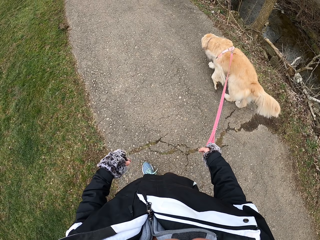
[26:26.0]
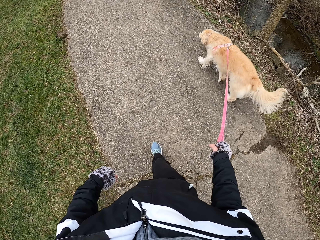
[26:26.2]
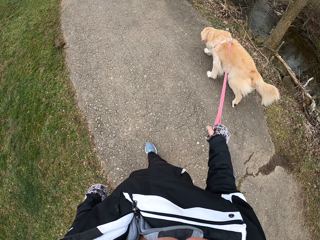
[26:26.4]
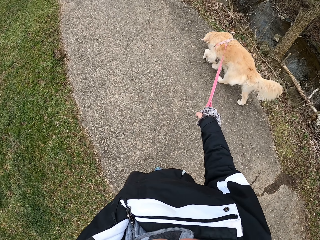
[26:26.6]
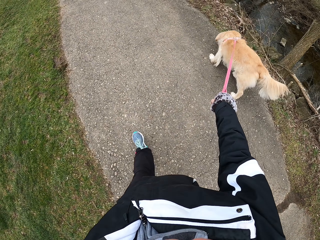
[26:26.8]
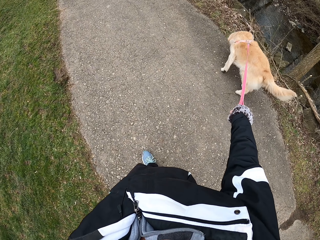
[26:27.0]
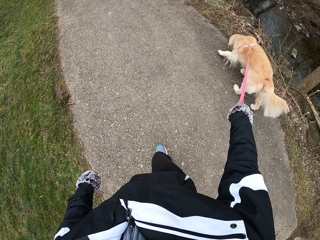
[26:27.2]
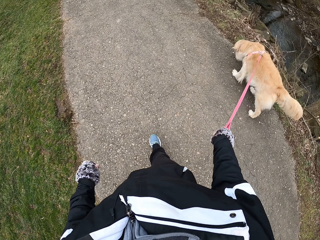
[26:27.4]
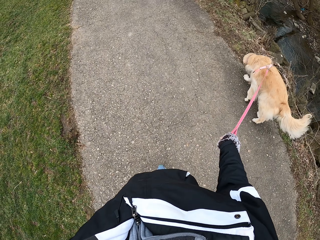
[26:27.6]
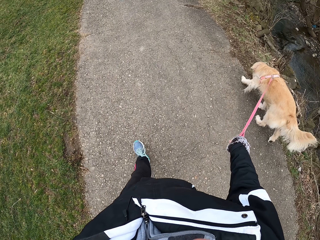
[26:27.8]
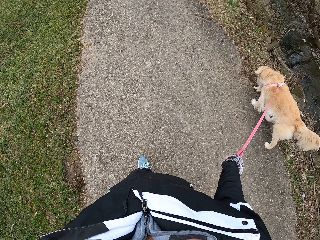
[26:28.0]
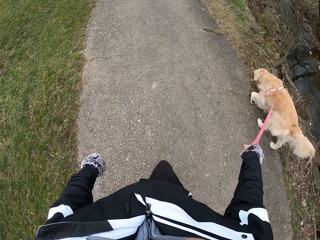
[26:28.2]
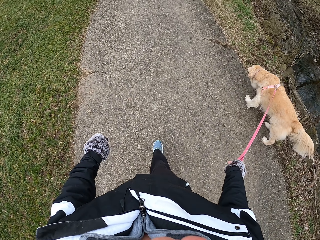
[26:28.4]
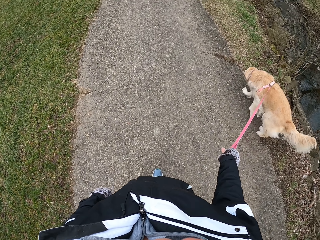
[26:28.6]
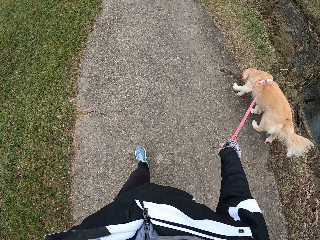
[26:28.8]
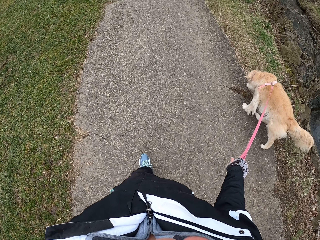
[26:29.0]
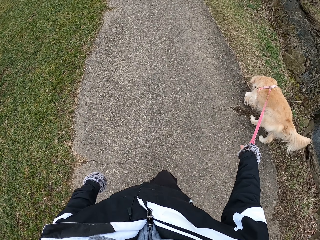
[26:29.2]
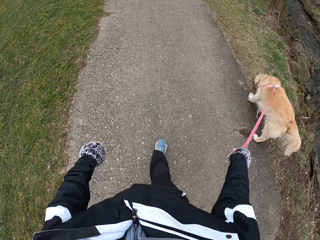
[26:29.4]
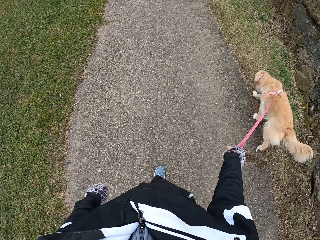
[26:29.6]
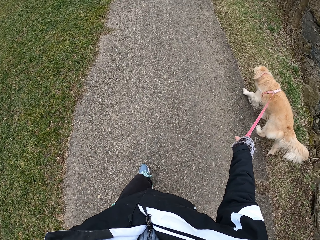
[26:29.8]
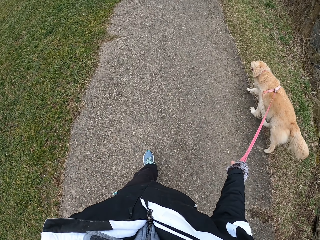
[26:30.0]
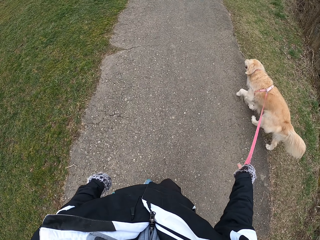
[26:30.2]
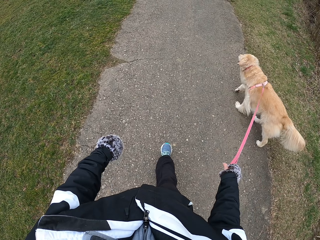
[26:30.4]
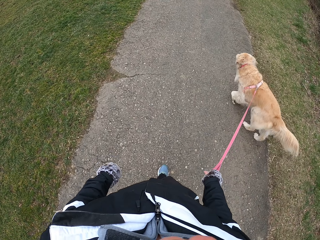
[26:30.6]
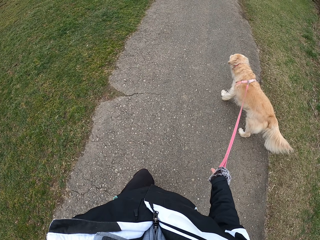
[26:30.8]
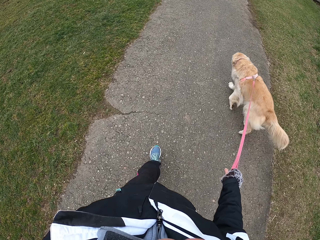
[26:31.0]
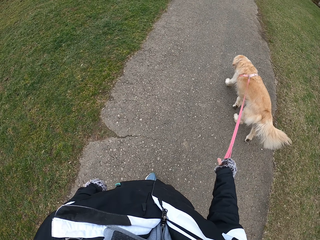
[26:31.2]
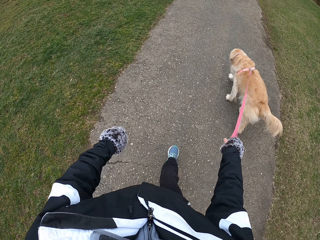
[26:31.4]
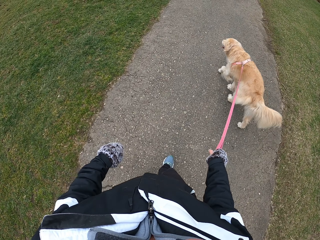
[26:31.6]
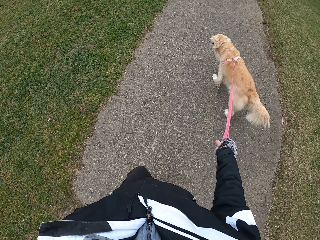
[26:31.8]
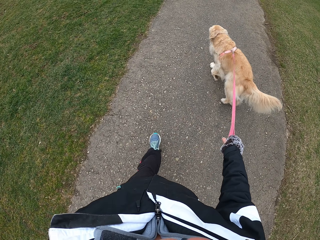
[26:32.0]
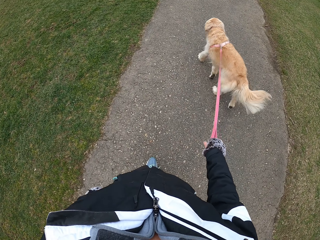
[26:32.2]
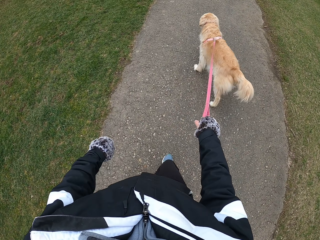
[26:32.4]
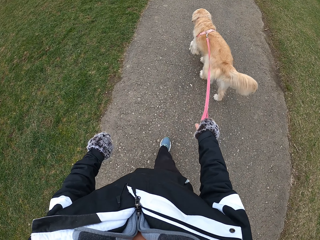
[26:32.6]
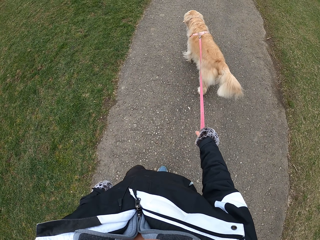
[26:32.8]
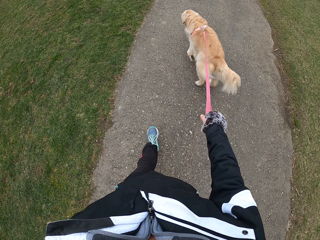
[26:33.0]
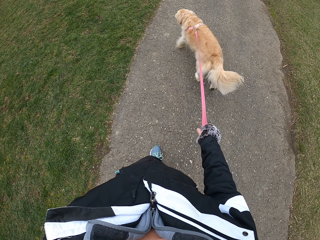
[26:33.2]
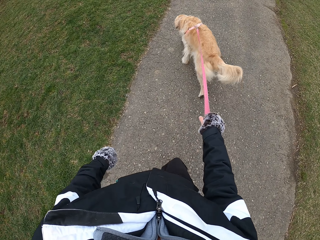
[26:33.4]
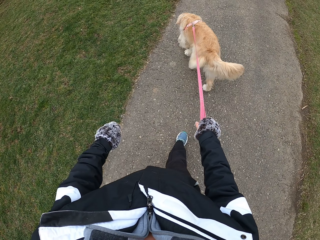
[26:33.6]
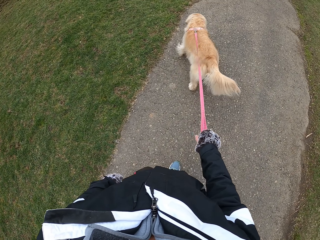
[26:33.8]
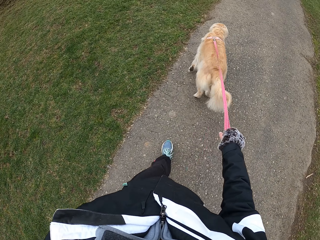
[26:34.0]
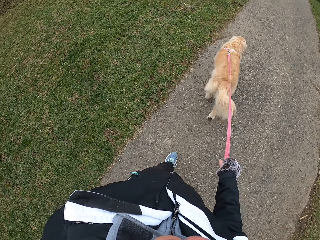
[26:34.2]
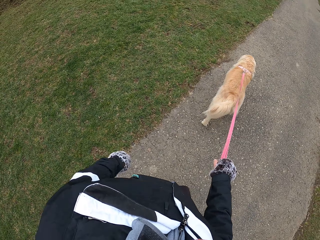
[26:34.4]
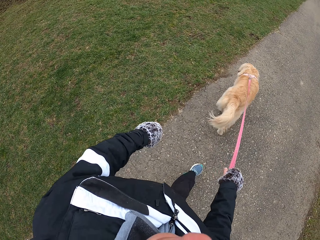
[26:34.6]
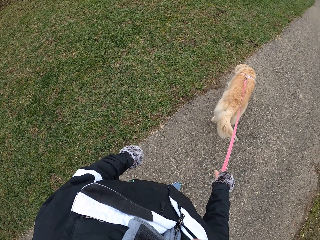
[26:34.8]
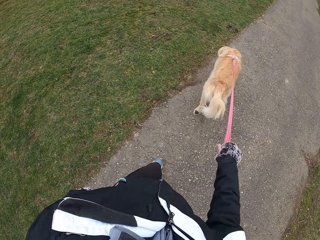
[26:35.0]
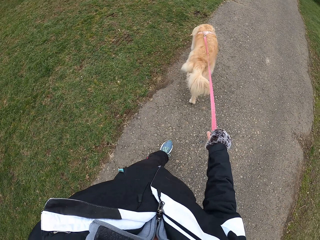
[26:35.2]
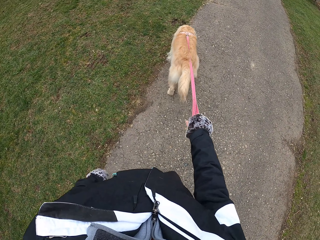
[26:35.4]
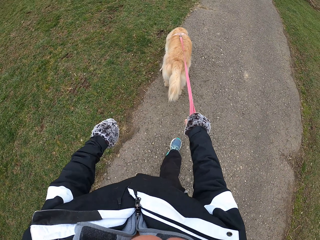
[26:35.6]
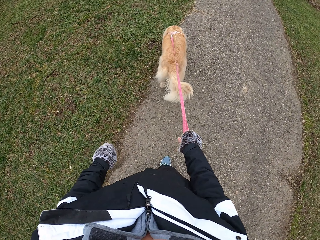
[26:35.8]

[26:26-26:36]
The camera wearer holds the dog strap with the right hand. They walk ahead with the dog. They swing the left hand.

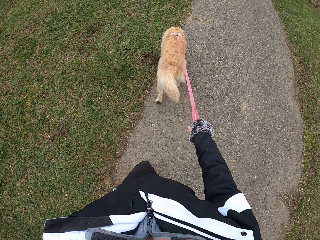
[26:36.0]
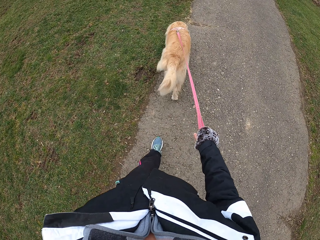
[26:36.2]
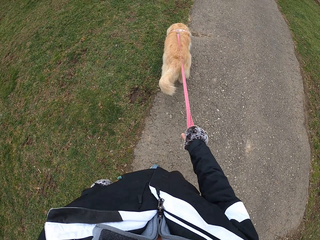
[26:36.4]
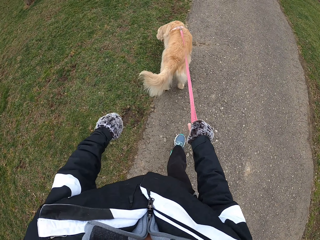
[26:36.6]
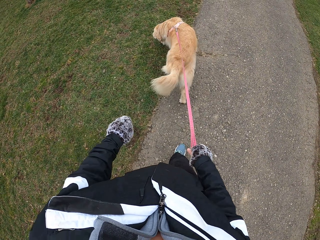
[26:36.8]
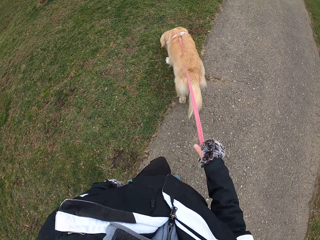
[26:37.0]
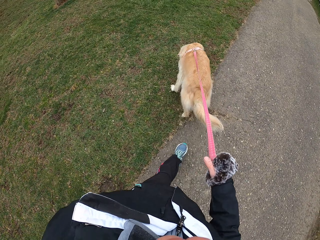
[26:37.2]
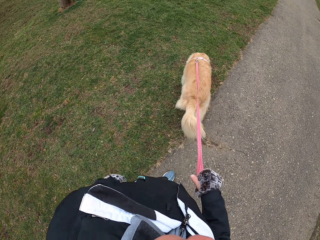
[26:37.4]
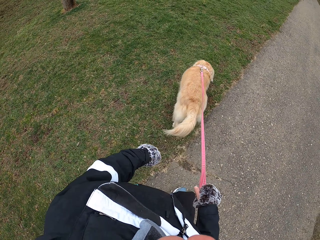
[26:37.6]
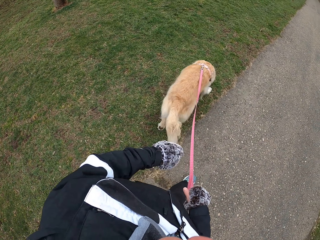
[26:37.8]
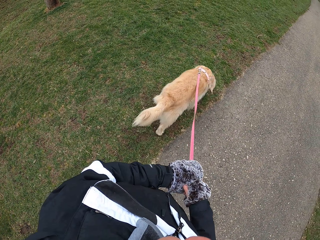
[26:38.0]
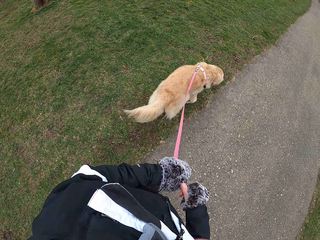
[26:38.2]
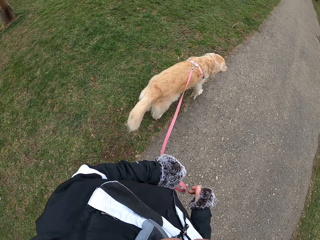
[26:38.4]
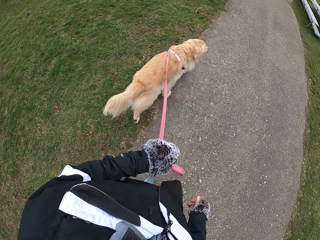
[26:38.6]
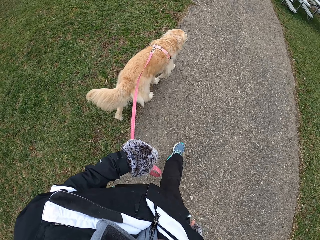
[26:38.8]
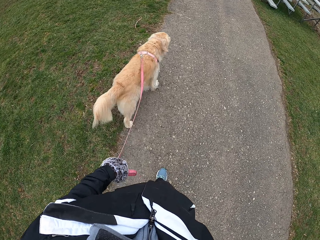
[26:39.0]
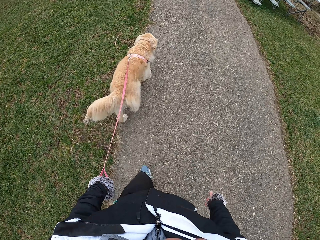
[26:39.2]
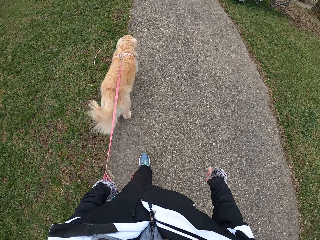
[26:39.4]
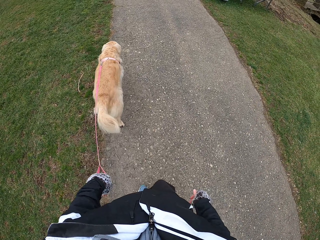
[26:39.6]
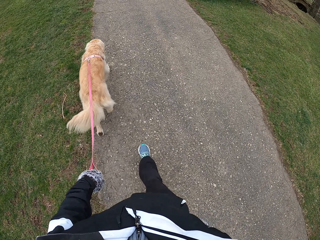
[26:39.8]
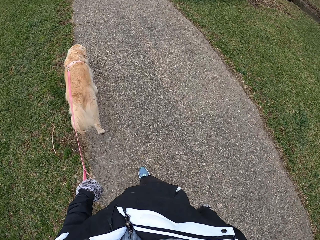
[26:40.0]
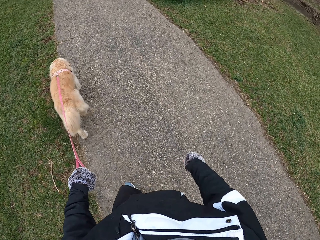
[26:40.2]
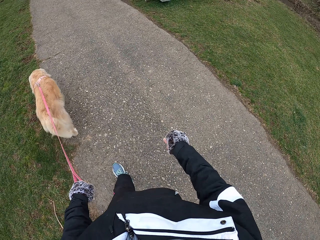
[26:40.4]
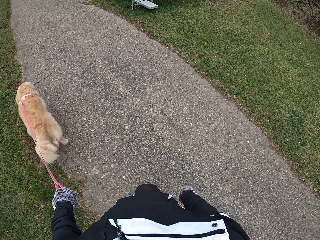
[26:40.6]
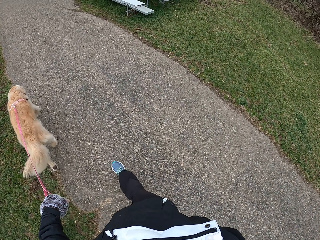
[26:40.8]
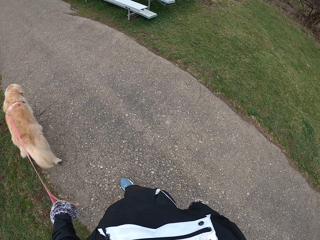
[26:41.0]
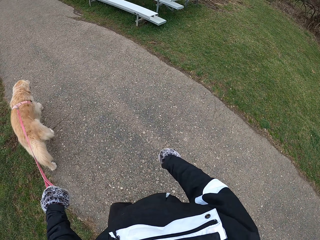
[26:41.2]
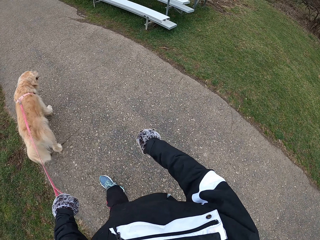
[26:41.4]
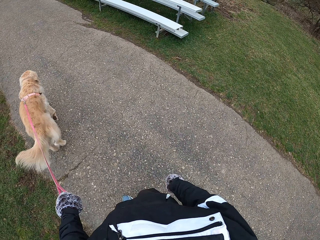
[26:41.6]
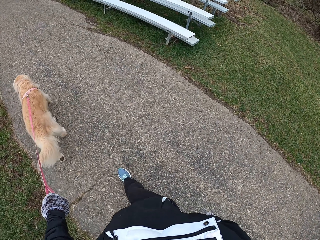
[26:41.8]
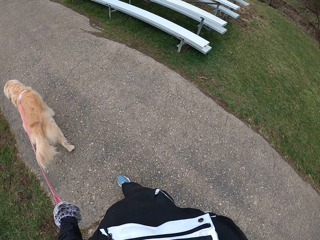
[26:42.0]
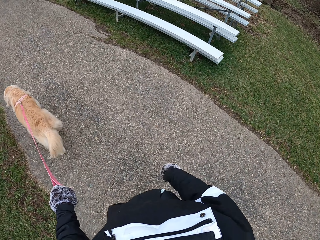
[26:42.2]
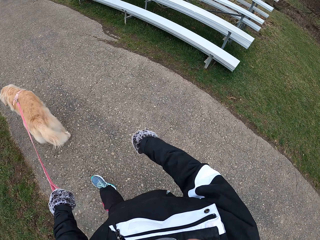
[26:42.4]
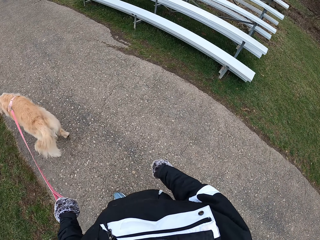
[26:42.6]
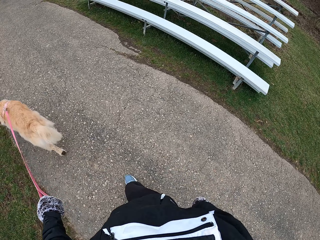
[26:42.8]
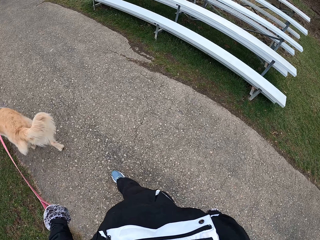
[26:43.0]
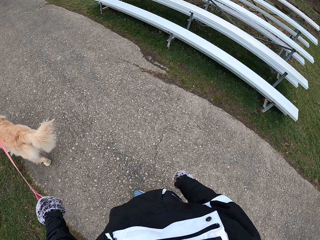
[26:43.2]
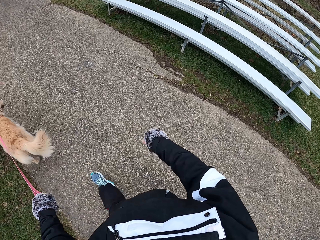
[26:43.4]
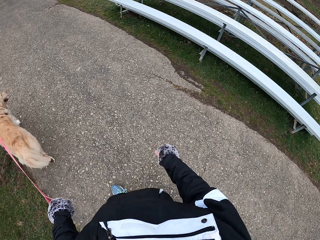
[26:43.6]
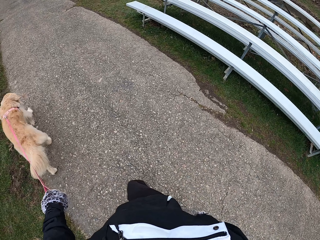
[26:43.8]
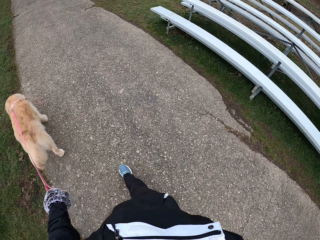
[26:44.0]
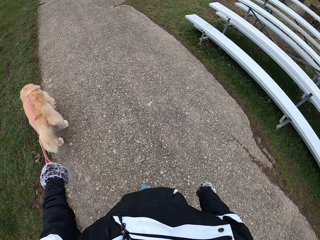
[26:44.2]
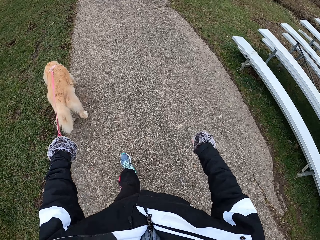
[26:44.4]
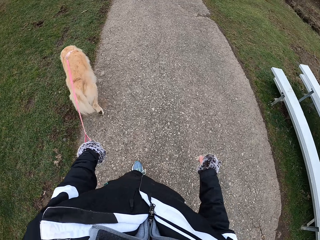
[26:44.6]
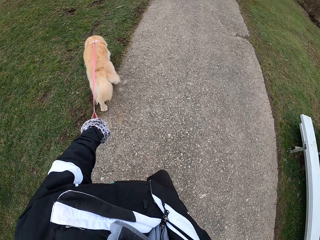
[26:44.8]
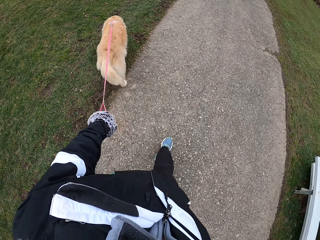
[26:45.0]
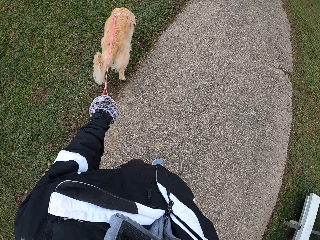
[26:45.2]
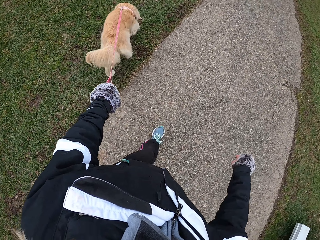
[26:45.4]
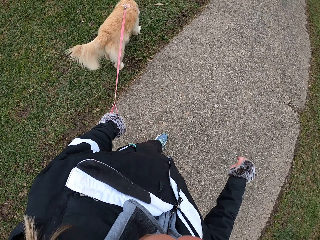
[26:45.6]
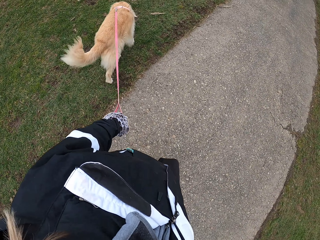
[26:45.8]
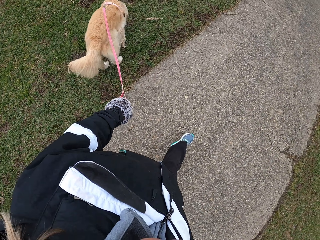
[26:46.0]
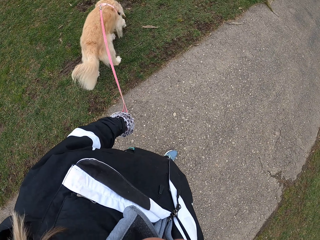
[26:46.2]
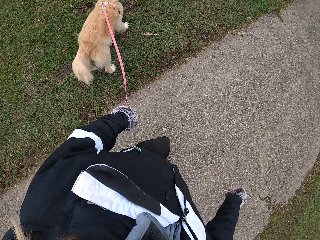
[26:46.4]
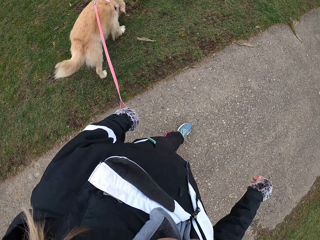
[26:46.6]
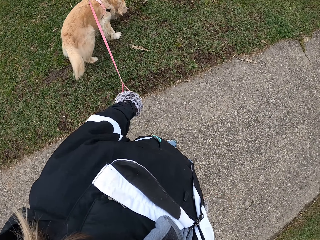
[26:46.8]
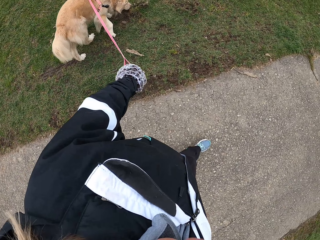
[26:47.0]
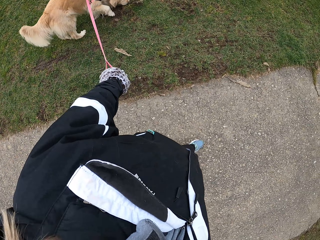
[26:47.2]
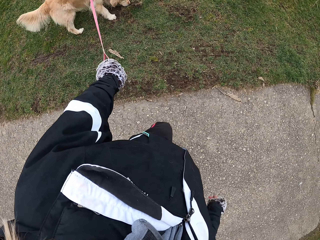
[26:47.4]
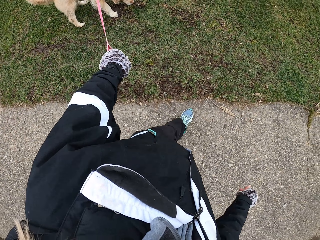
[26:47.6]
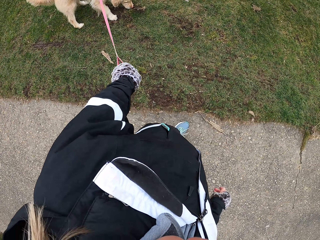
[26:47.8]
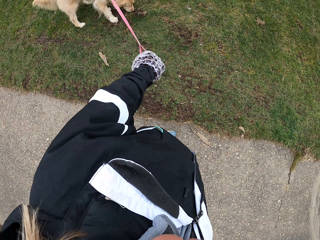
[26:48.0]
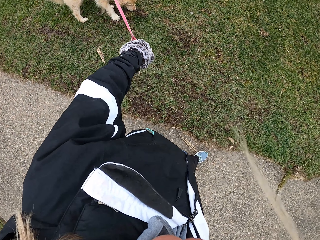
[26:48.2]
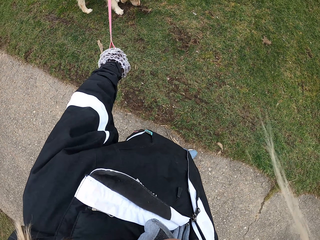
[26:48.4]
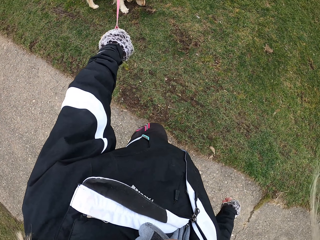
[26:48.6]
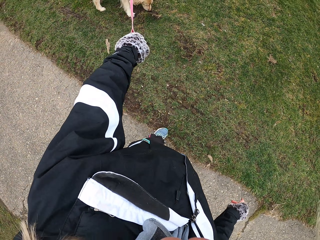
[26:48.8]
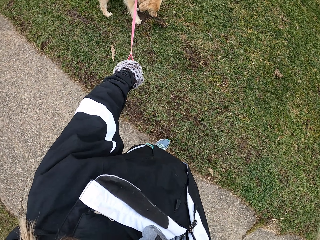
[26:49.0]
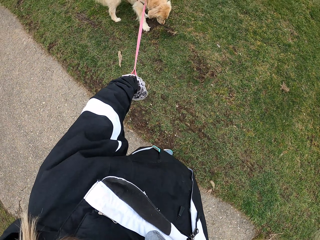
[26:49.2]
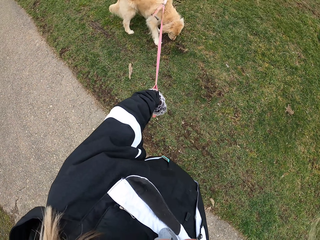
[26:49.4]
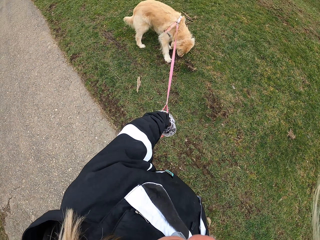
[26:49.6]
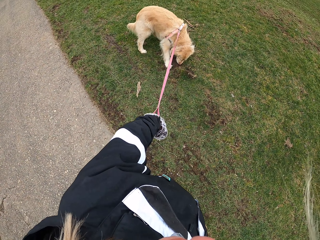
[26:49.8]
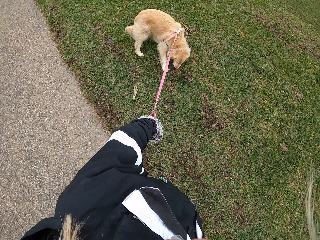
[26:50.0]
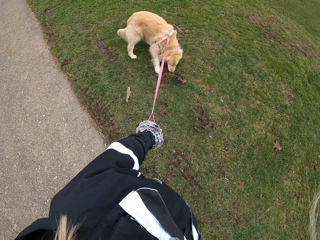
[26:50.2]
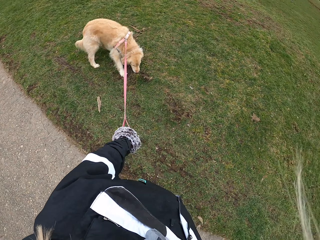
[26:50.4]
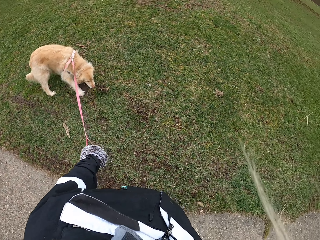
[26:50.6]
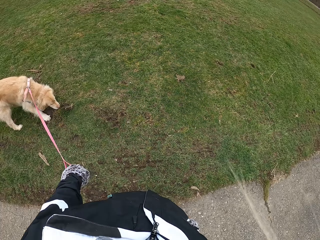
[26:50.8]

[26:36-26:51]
The camera wearer holds the dog strap with the right hand. They hold the dog strap with the left hand. They walk with the dog. They look aside. They swing the right hand. They look at the dog. They look around.
